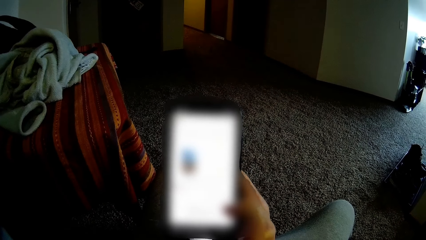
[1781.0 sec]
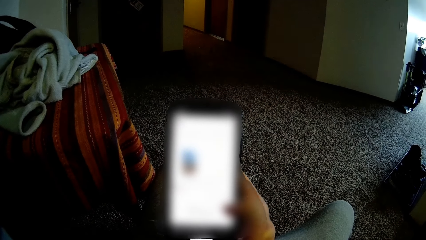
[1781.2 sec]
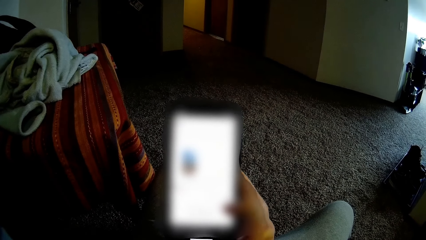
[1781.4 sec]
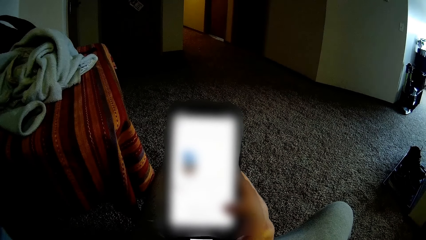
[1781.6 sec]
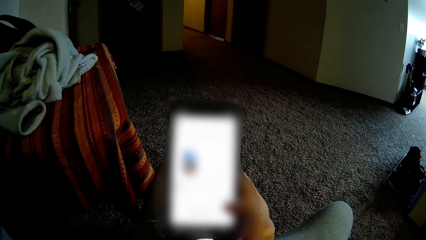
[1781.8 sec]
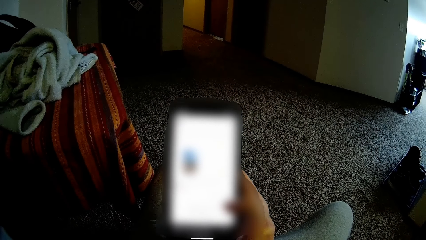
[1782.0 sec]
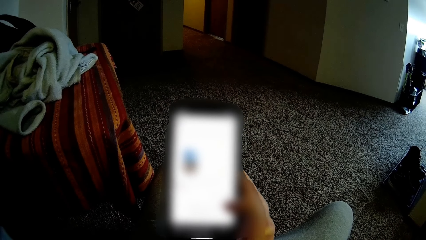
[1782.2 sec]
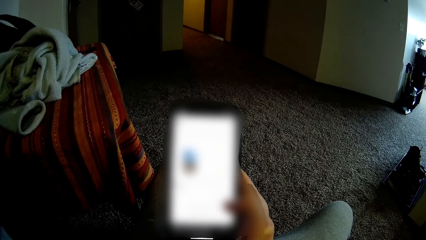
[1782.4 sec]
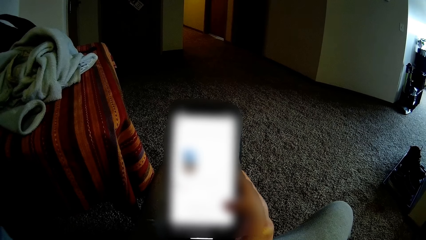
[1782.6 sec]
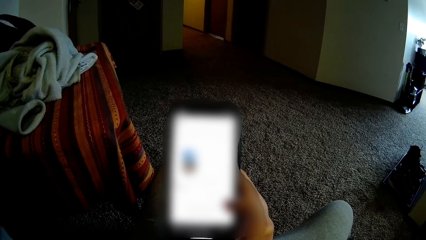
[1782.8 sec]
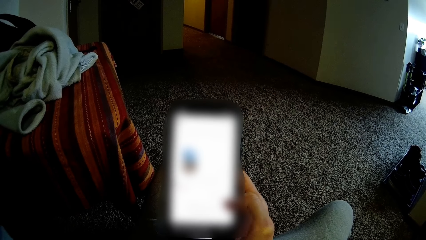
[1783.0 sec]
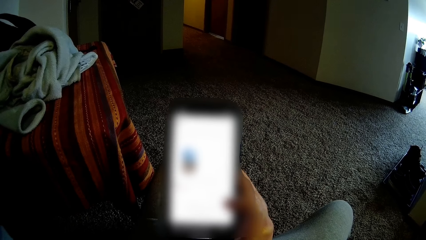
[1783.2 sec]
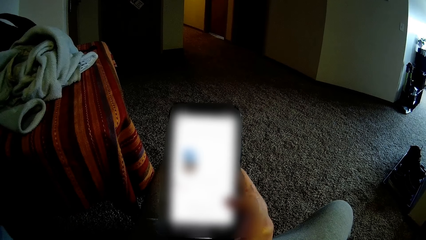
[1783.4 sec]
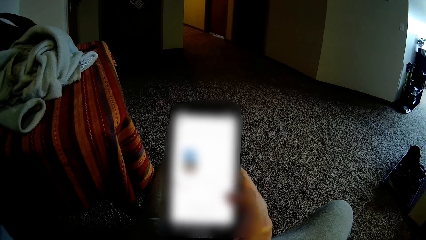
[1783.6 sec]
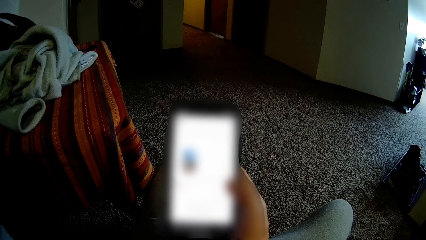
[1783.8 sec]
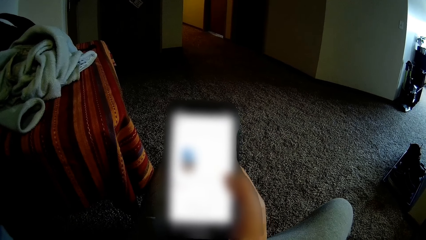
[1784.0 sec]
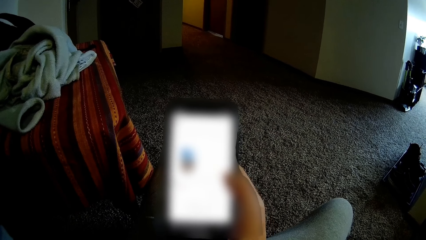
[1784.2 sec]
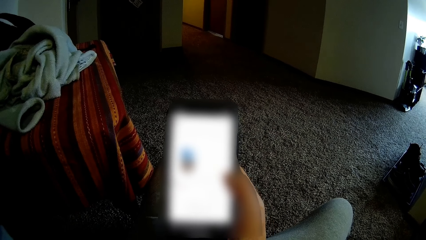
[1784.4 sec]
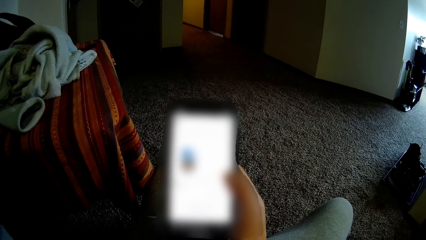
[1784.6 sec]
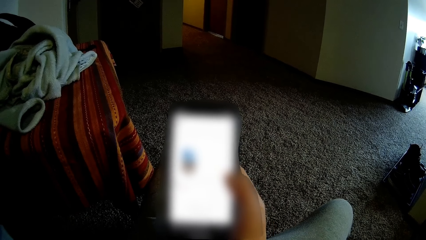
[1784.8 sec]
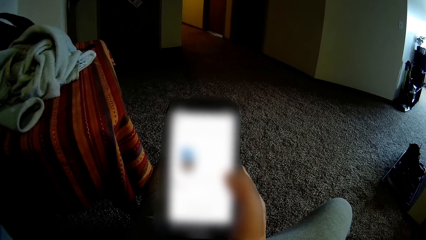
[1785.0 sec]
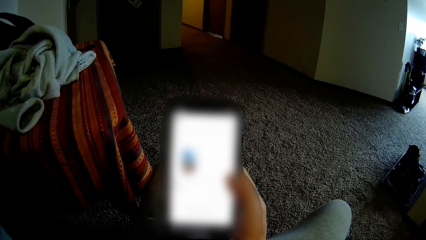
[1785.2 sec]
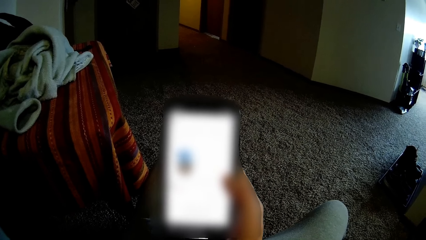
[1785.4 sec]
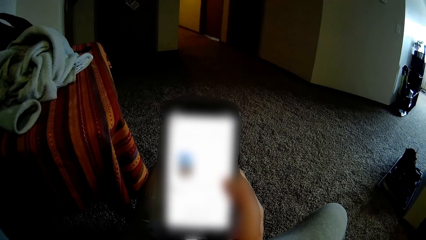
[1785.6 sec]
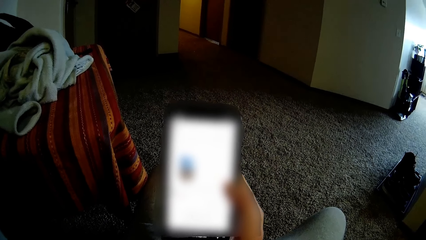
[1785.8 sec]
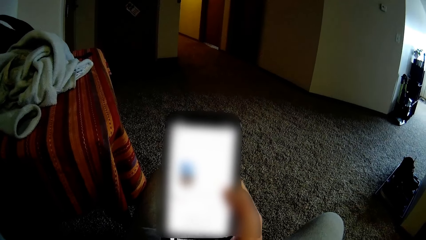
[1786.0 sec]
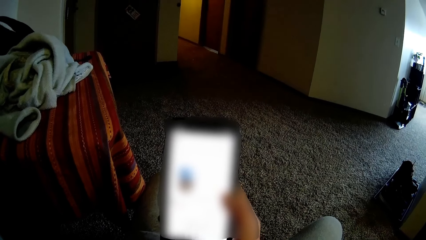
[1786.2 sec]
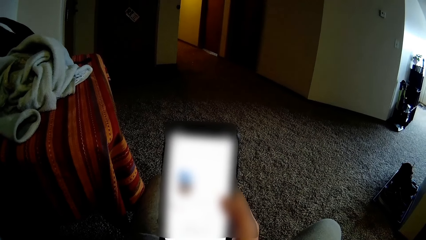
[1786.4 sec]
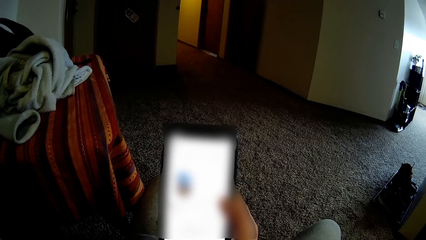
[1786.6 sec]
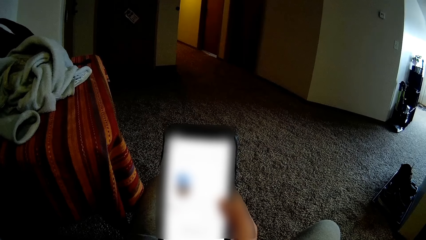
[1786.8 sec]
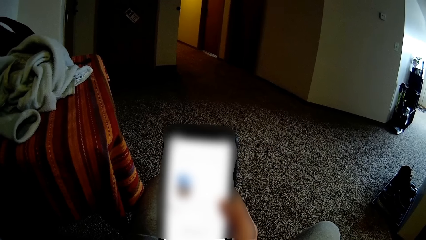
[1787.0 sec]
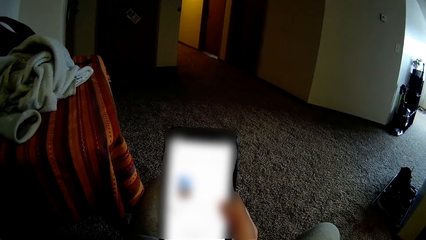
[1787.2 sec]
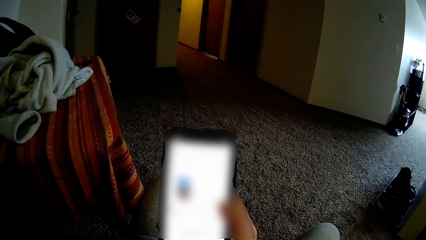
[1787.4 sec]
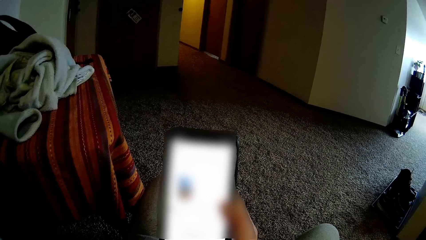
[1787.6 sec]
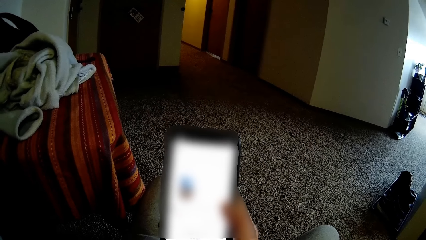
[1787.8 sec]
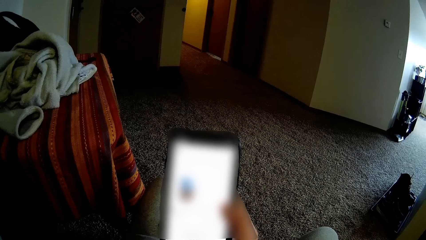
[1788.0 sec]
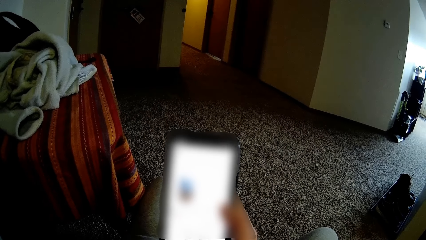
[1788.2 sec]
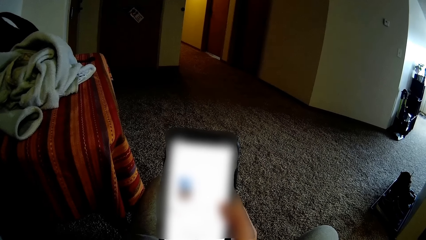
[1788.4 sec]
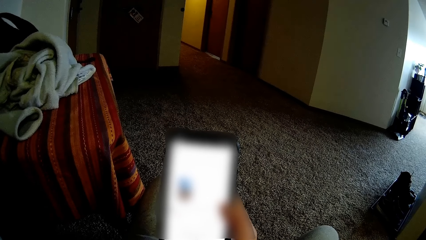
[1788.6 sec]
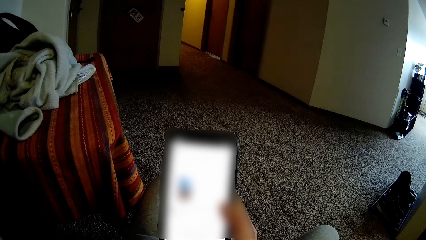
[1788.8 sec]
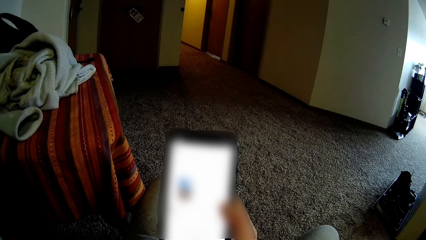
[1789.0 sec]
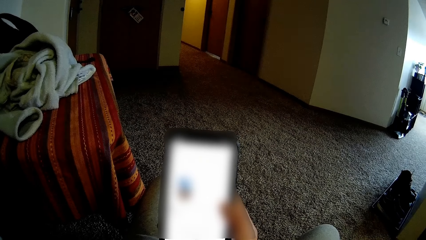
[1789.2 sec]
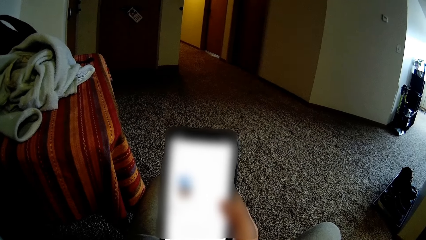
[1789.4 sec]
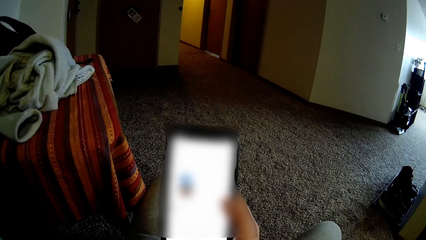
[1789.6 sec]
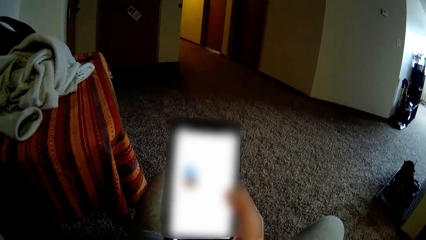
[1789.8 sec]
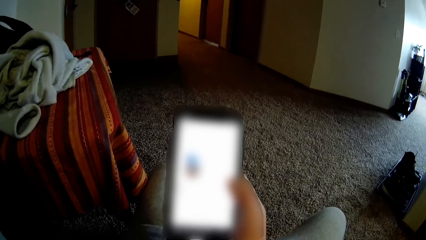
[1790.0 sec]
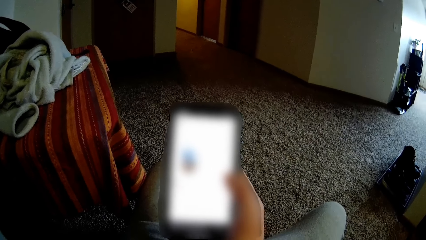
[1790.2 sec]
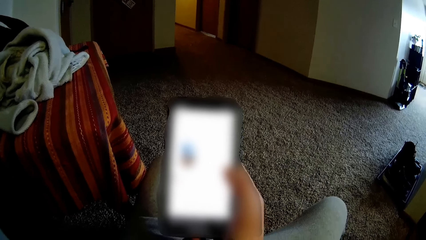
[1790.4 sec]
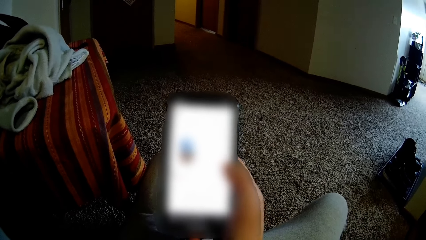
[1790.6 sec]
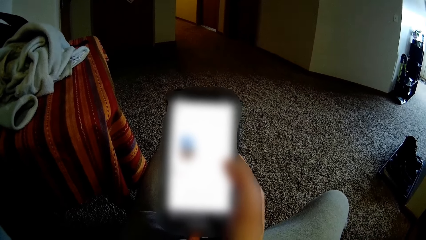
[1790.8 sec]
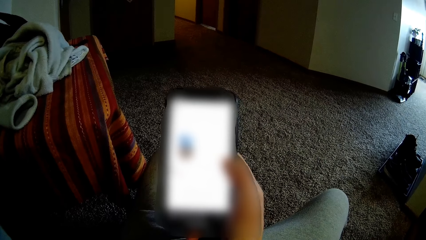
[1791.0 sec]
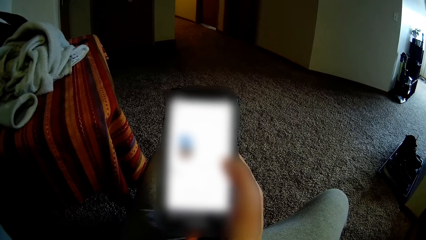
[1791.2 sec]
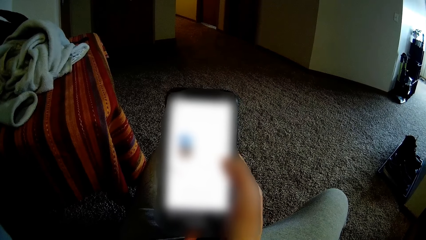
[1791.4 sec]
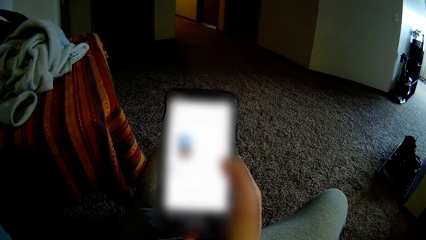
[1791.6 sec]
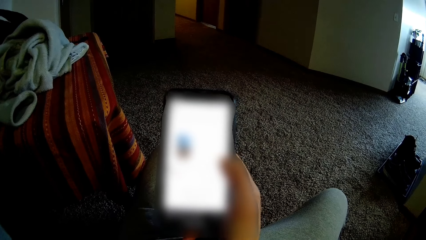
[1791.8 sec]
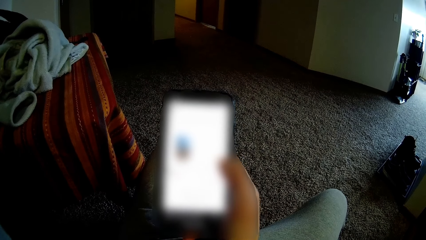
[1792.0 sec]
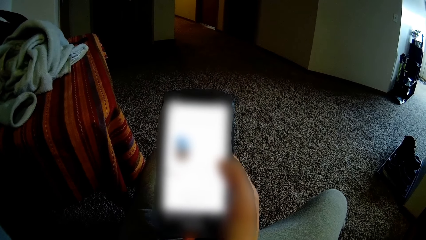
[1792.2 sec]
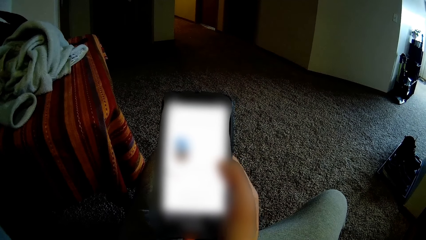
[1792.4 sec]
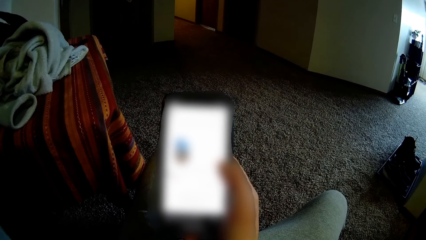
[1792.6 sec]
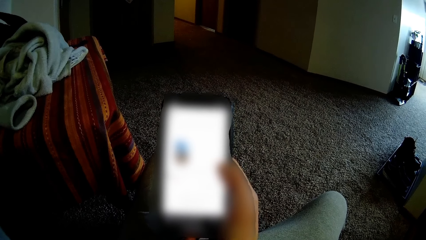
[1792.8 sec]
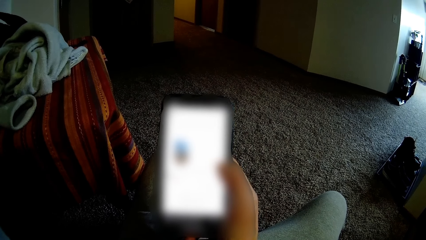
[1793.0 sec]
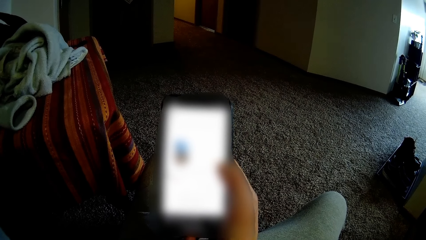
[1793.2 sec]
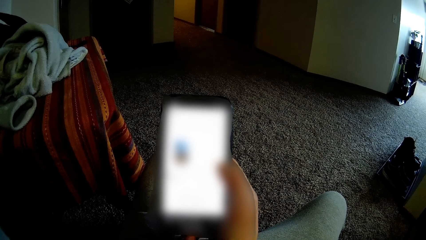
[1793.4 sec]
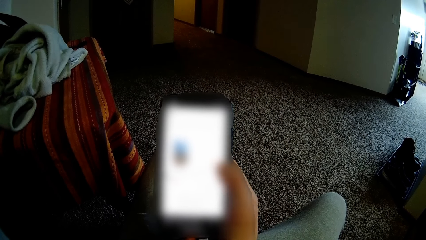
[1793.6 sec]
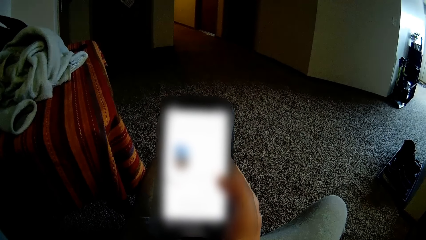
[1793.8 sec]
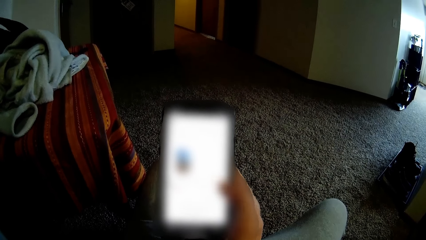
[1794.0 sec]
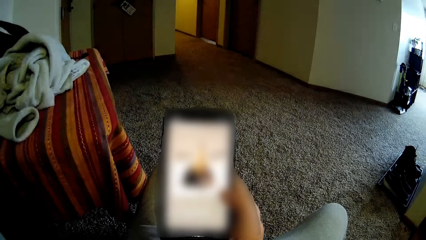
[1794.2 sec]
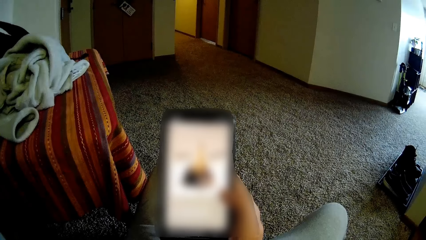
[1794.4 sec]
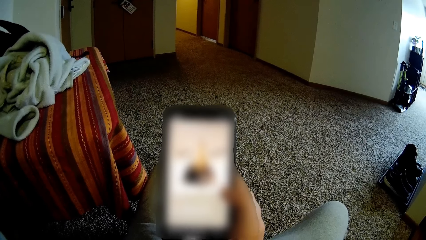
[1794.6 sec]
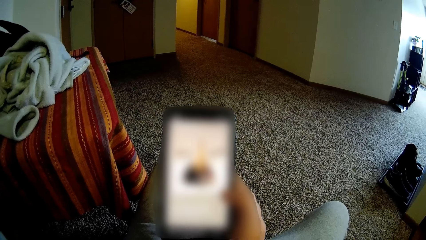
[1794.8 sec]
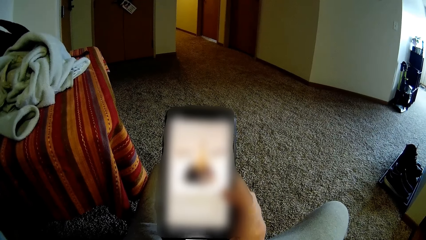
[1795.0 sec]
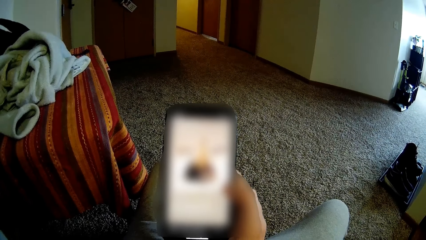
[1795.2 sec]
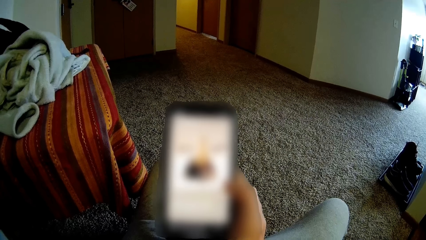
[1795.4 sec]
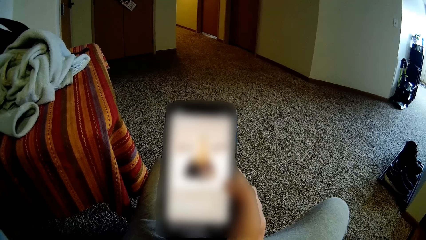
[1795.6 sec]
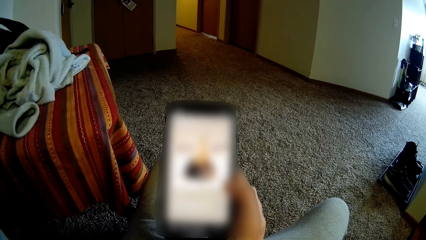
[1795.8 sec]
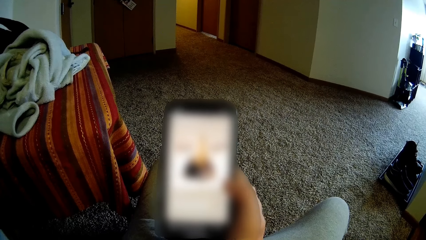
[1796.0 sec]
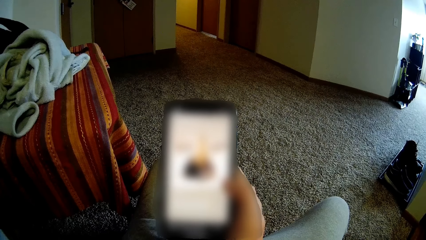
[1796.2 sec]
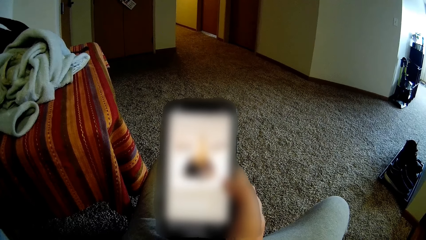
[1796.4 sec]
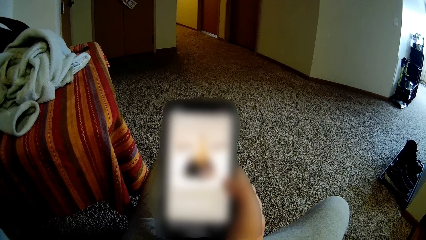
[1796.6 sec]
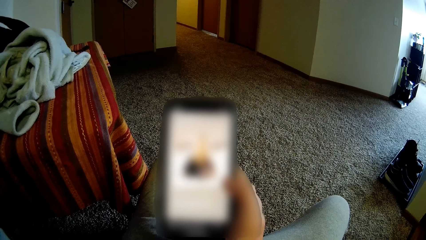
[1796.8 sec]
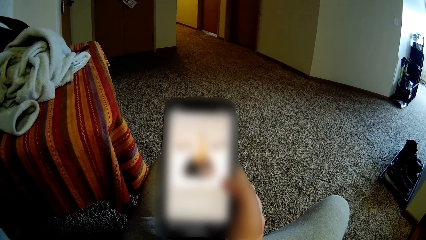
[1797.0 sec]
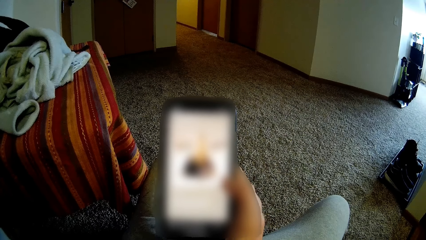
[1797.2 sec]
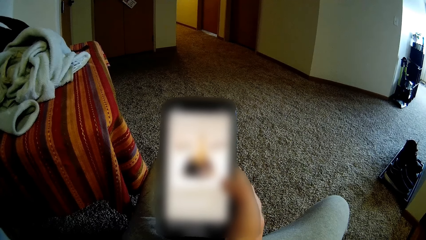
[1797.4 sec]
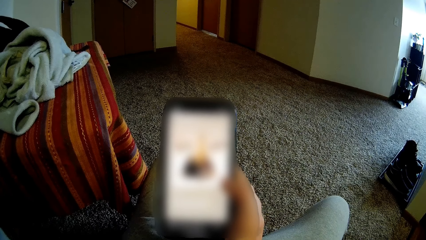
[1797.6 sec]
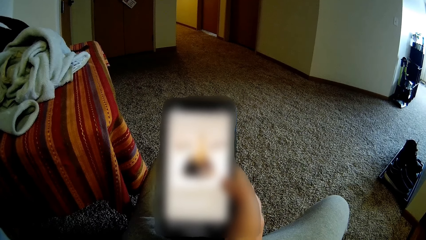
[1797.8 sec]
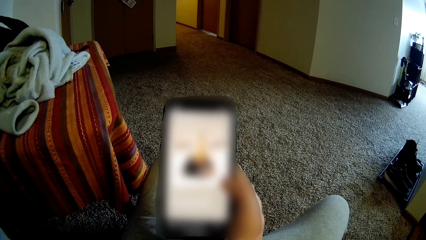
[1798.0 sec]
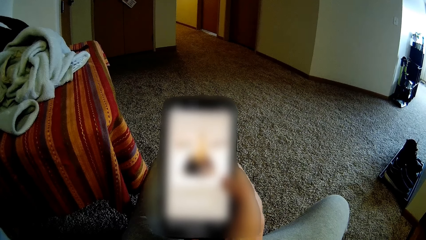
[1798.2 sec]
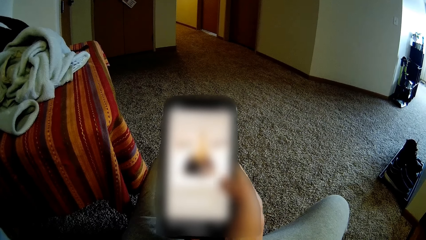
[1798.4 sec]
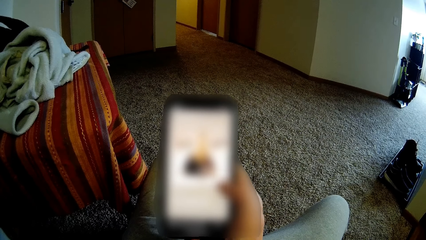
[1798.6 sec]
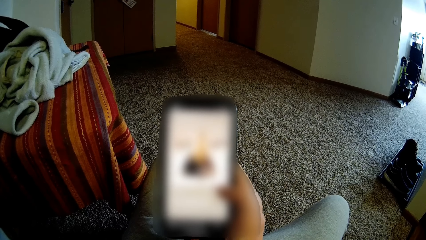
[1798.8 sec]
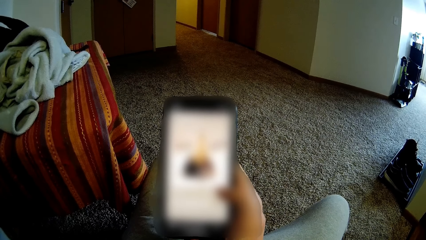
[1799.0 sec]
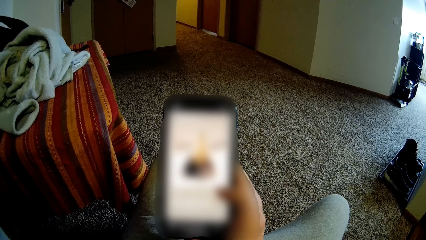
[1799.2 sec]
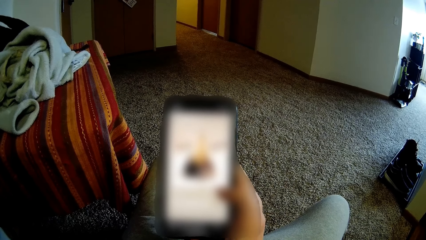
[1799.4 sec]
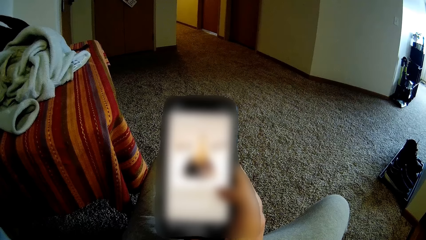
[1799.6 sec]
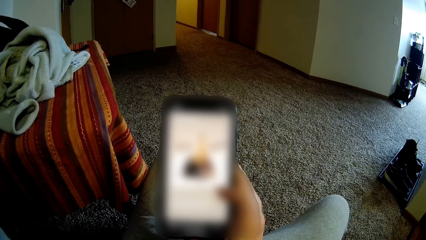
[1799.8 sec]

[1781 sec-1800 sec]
The camera wearer uses the phone repeatedly.
